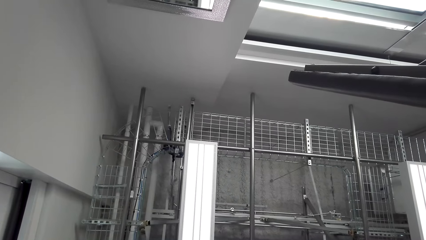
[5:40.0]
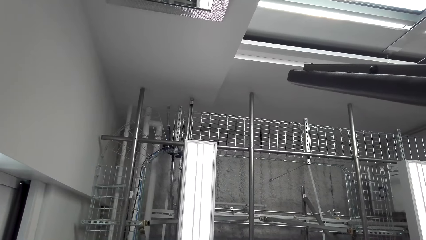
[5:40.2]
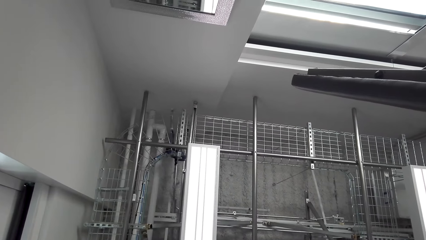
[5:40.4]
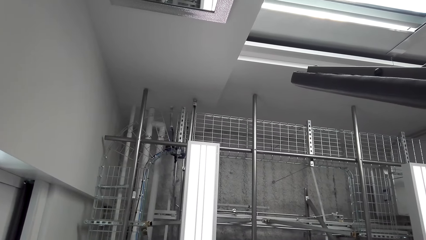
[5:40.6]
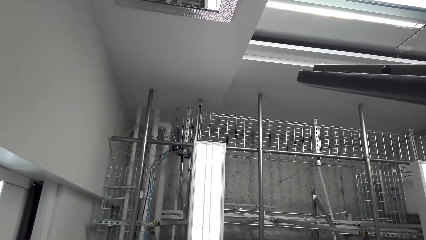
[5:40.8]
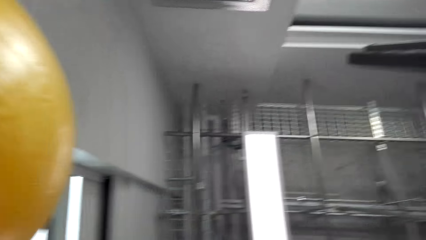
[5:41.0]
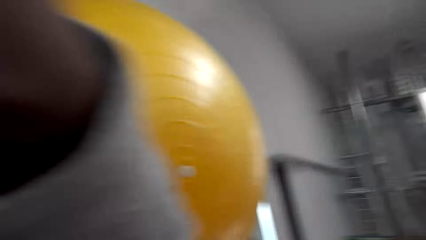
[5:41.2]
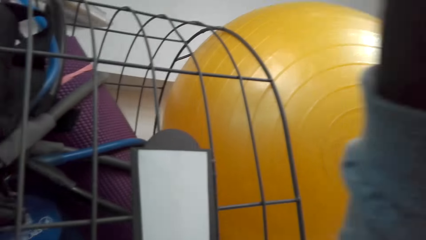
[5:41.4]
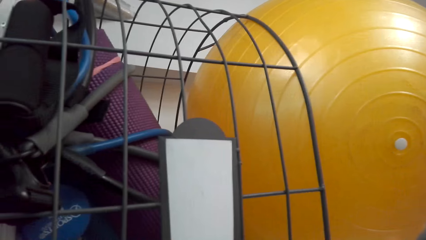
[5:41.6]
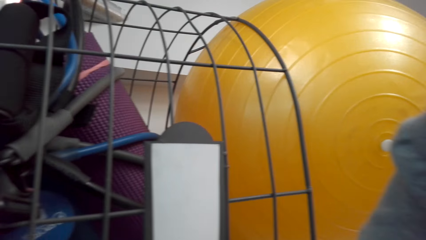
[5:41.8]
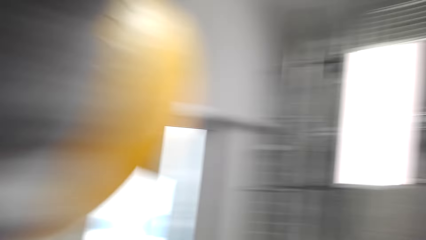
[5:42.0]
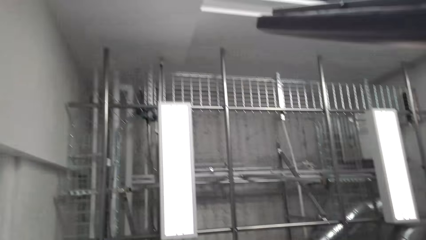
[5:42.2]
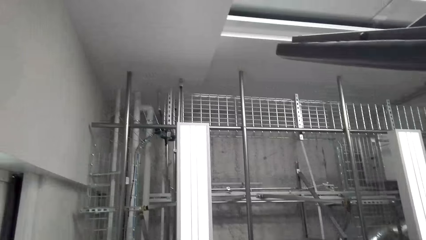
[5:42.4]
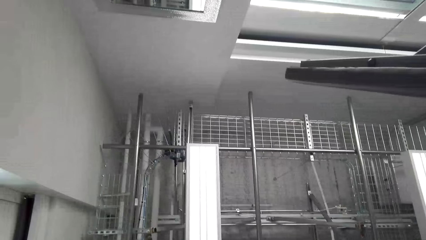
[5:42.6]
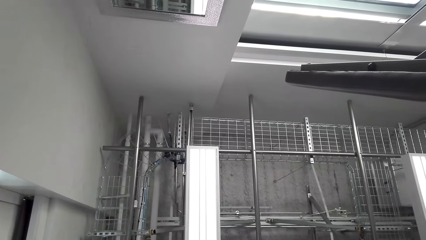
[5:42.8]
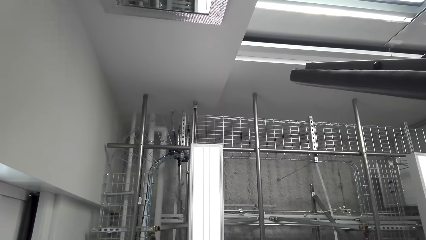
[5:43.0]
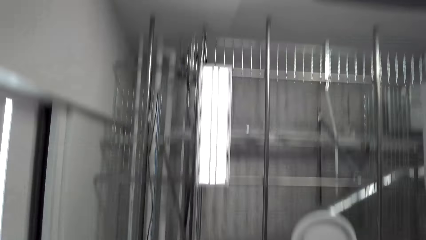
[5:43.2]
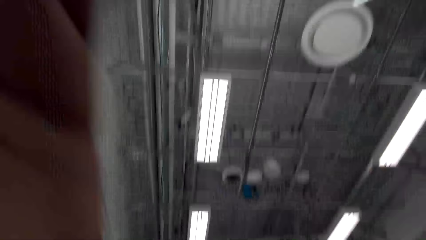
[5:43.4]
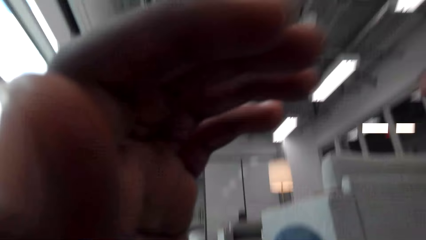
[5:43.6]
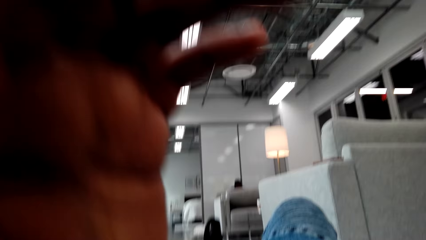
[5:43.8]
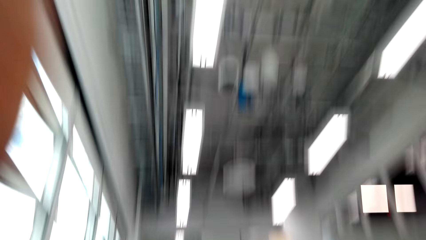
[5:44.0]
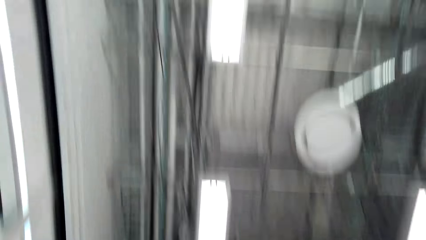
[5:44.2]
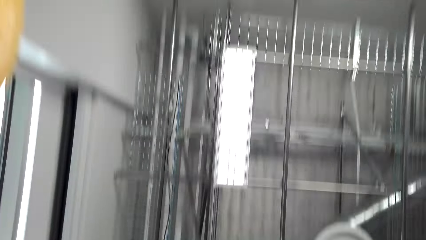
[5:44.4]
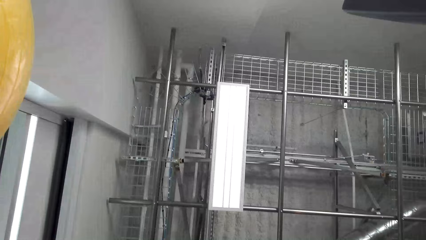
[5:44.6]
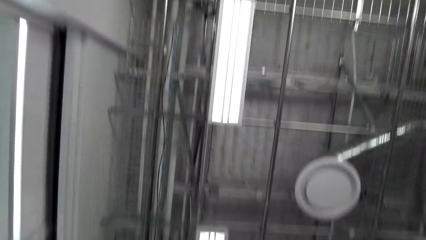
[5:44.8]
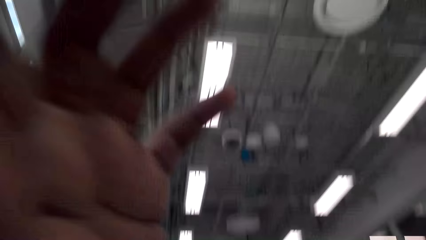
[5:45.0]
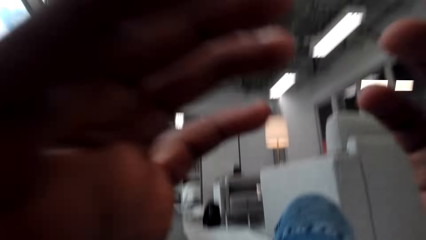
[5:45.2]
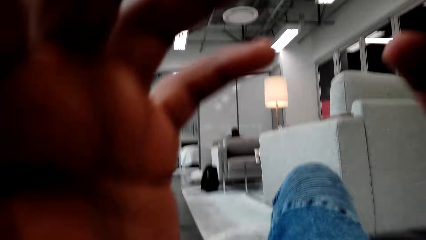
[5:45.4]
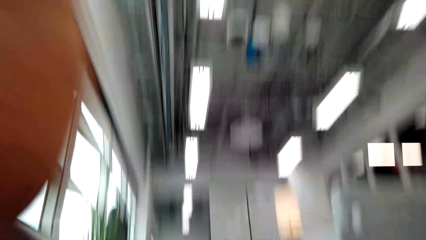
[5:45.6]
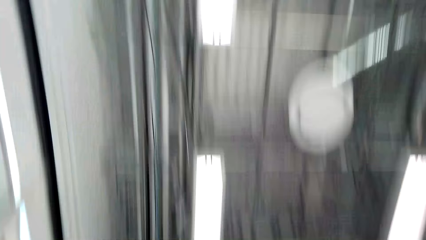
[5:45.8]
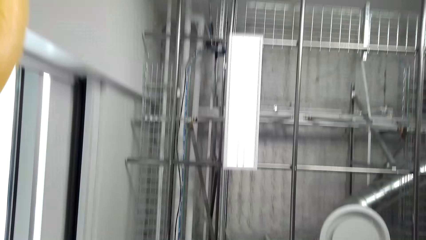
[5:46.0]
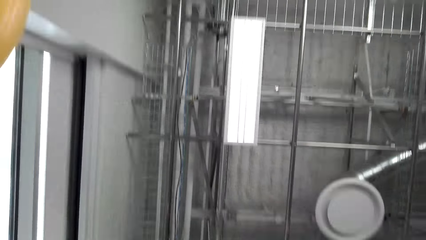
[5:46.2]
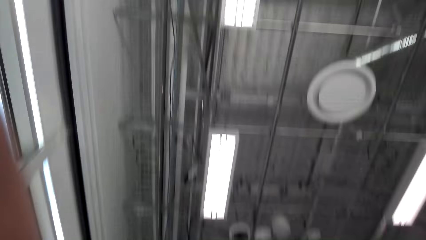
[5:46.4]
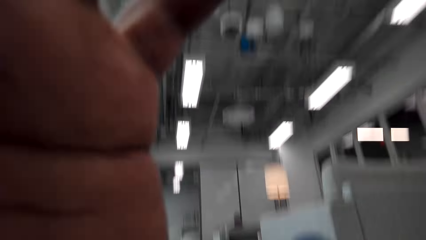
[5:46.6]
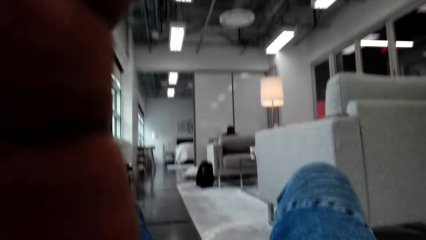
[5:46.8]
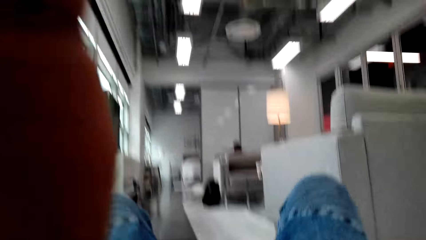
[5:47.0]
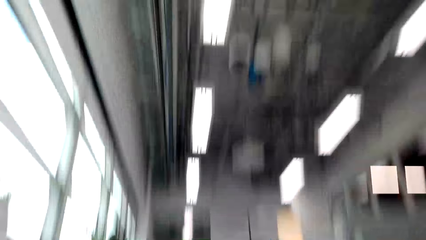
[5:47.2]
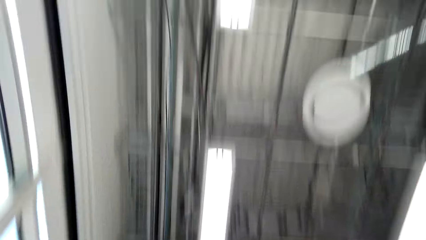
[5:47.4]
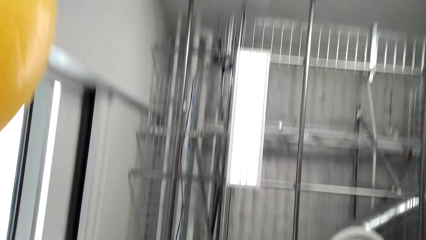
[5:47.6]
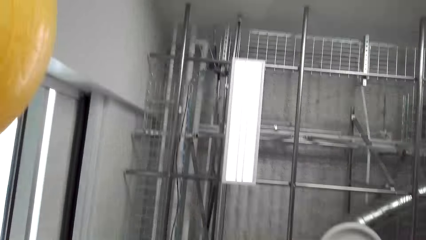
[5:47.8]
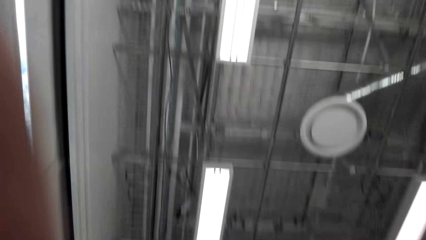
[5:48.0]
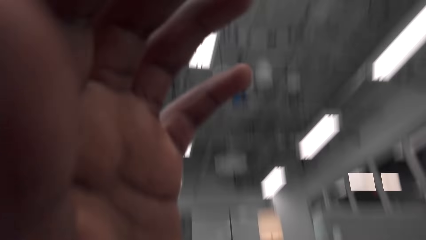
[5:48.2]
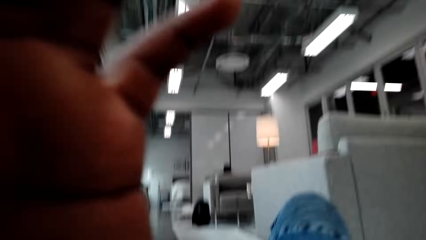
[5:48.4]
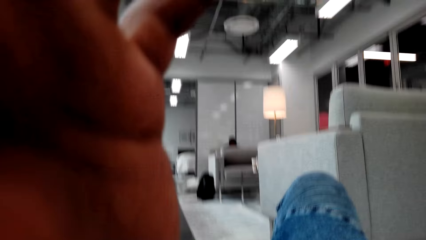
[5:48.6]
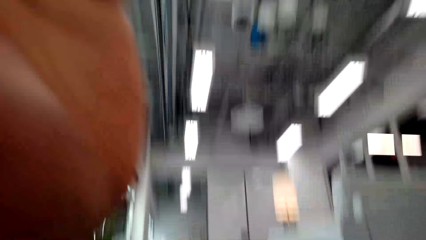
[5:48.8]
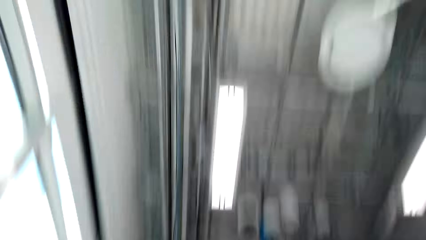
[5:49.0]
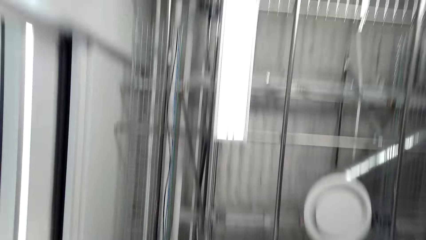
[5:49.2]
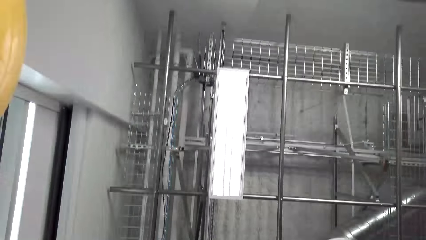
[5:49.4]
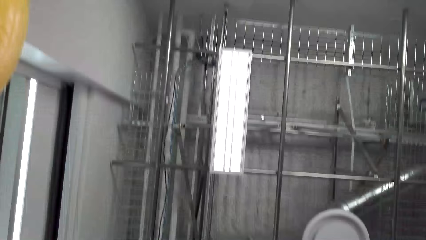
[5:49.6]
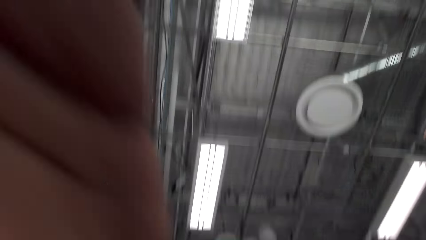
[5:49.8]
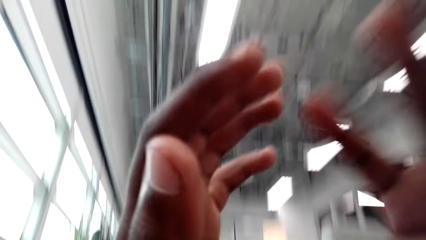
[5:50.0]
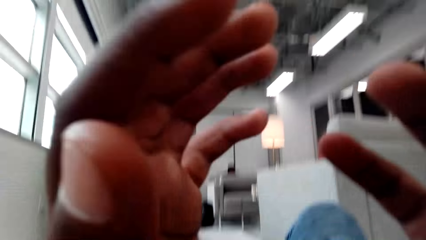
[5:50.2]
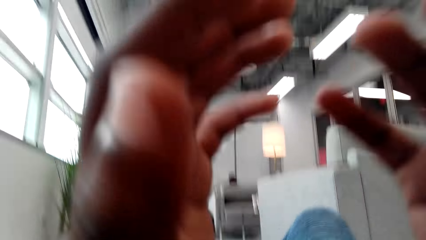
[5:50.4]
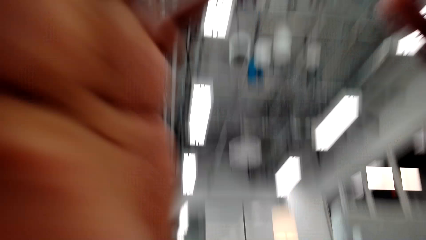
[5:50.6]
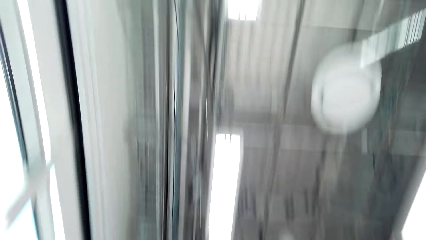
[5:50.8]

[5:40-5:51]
The camera wearer exercises on the floor.

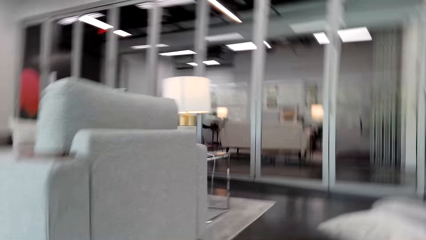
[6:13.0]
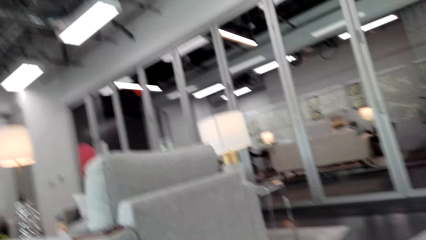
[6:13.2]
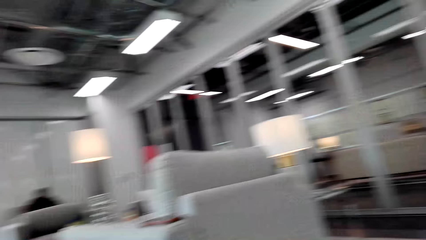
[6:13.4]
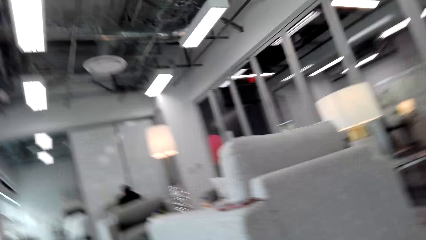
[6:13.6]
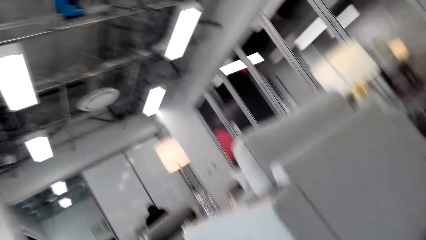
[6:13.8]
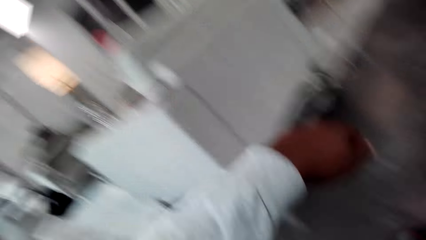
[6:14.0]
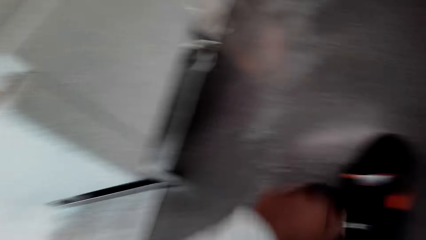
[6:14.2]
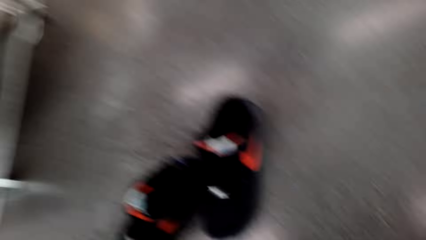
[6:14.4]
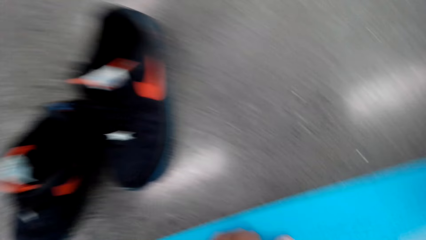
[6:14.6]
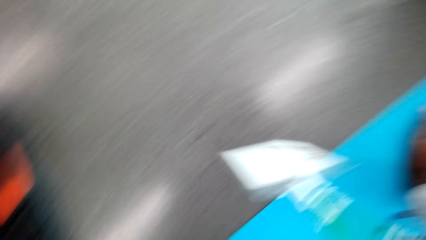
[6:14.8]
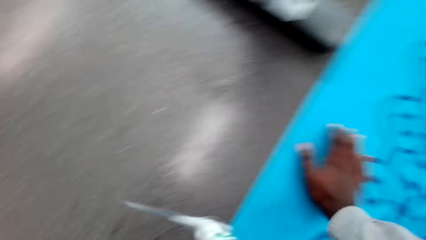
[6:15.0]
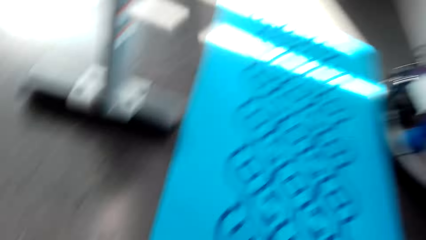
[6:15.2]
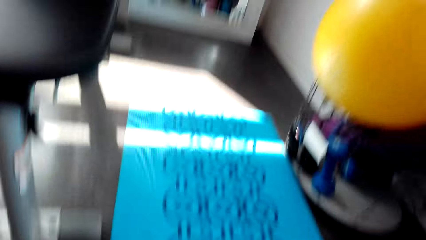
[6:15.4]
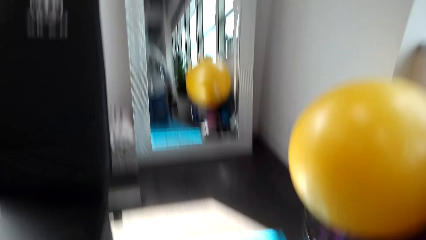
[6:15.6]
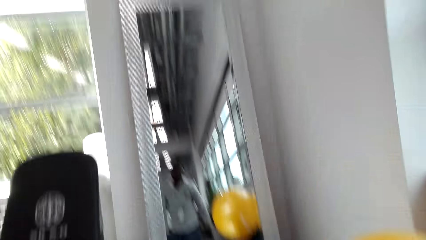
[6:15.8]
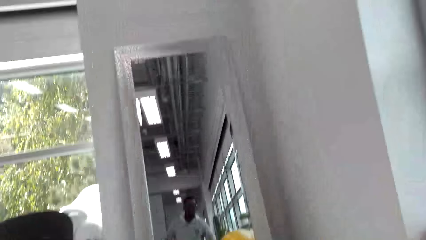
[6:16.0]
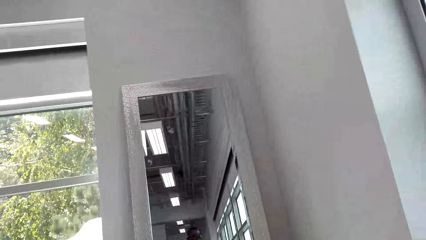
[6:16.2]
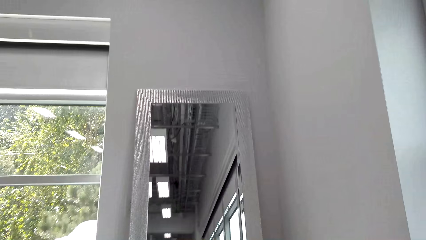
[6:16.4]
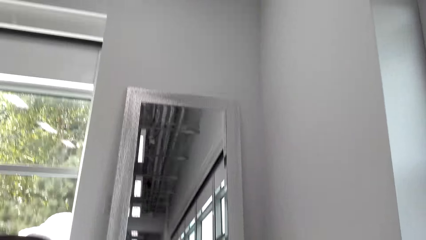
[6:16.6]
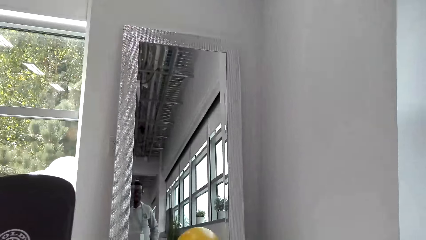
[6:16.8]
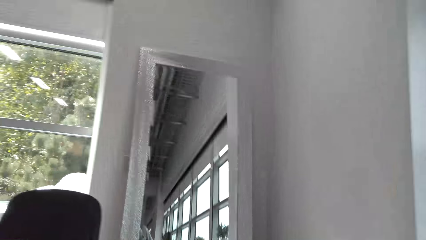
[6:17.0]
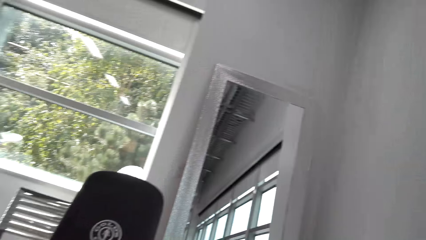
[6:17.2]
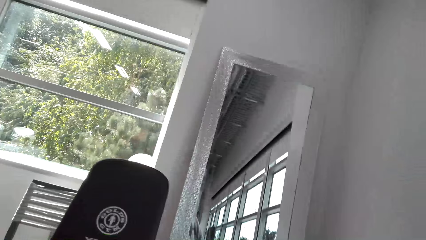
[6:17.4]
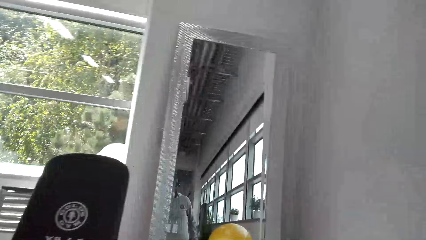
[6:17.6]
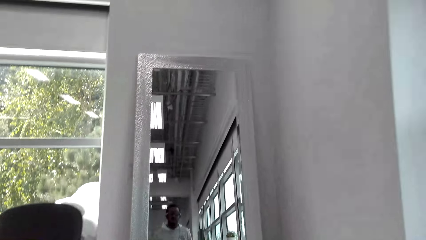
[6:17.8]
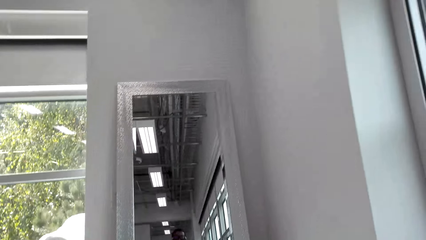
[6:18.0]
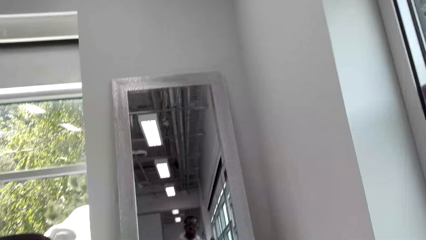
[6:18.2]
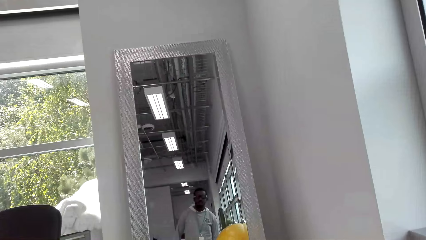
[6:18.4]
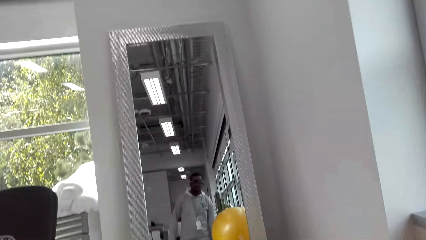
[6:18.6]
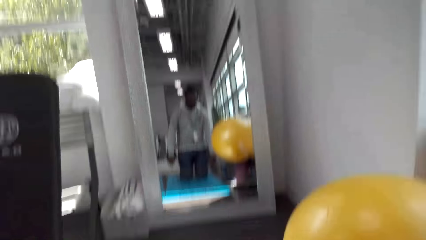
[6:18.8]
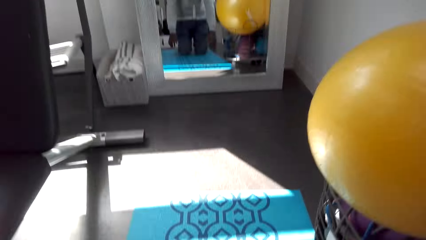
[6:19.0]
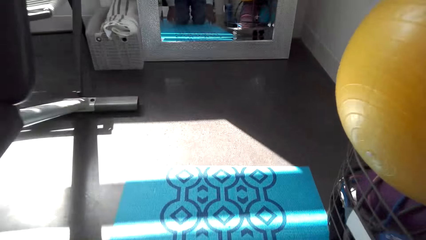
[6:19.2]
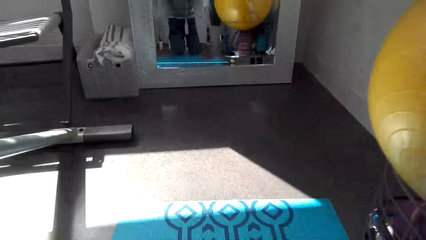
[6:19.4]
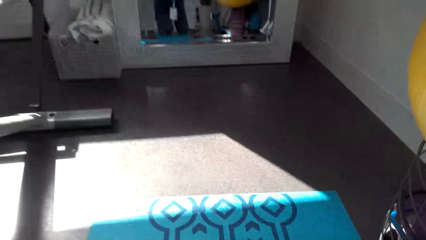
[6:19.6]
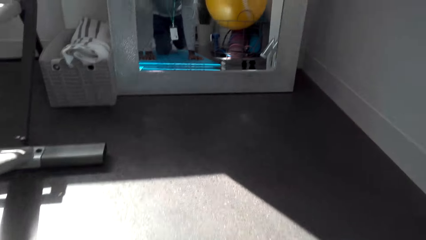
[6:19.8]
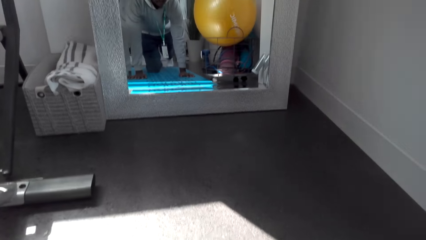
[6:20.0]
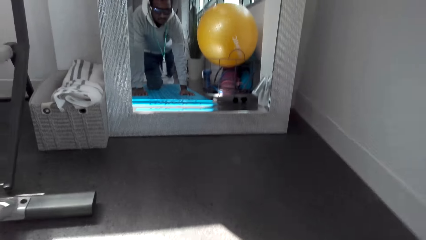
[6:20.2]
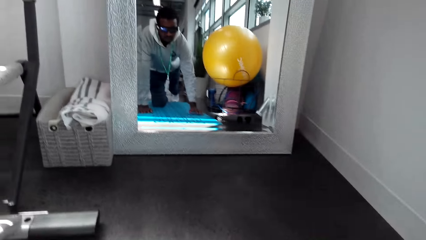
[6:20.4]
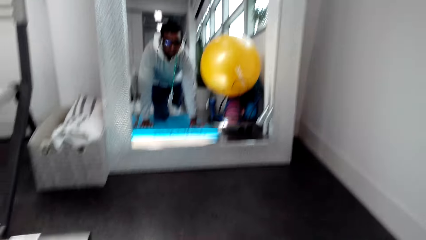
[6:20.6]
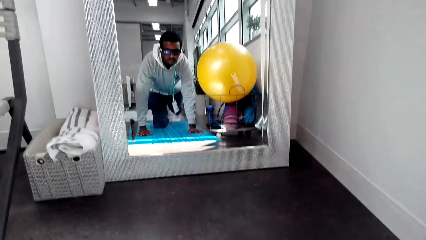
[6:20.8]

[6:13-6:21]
The camera wearer adjusts posture.
